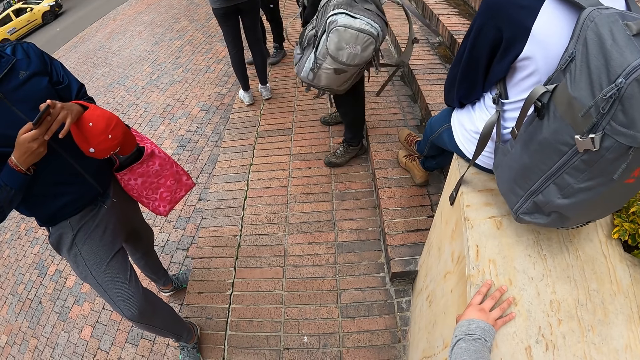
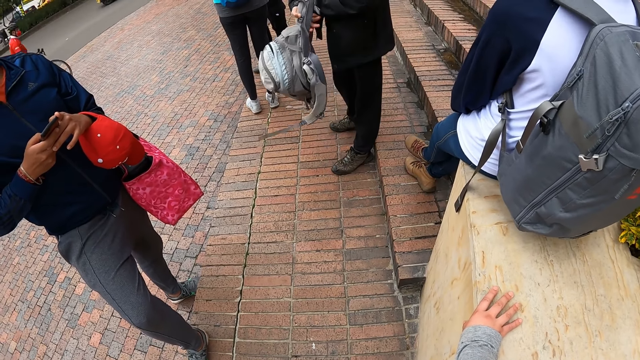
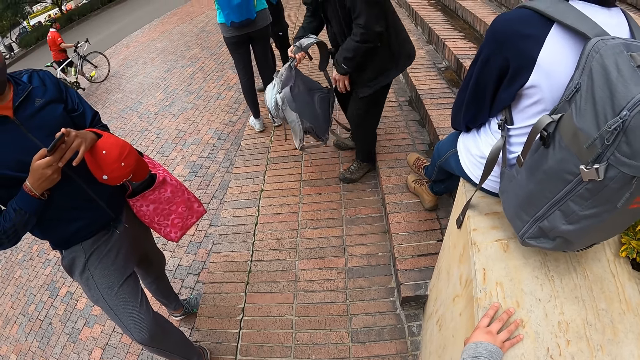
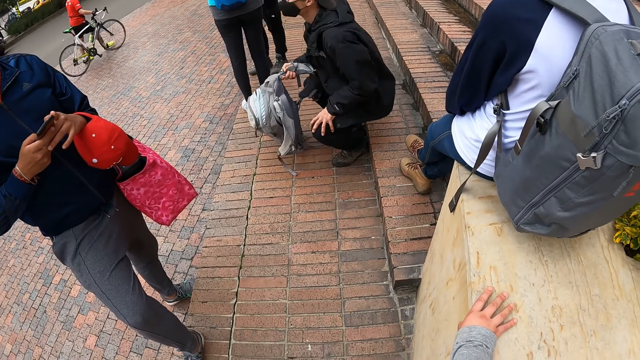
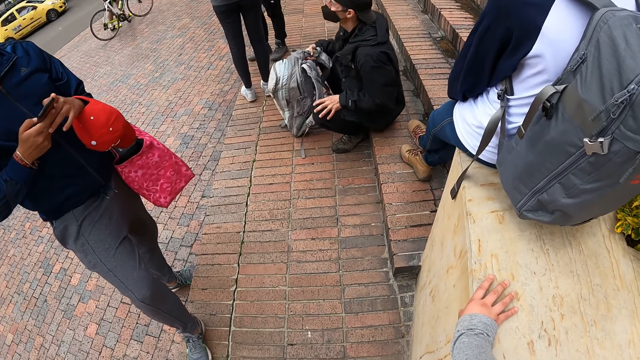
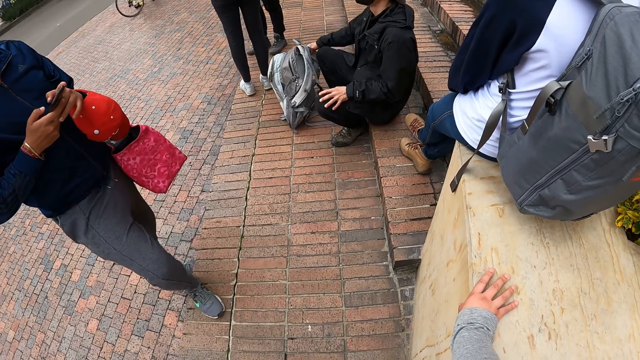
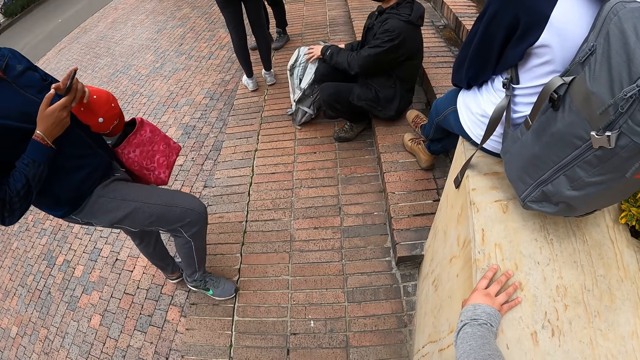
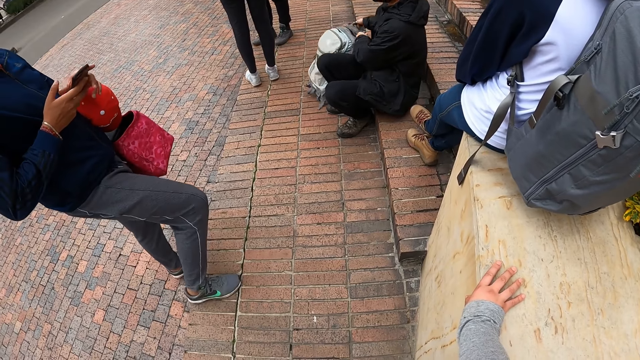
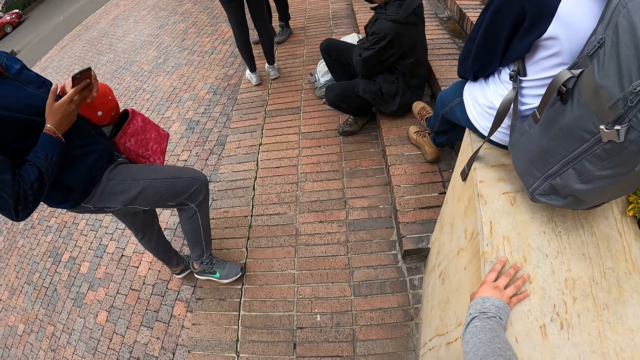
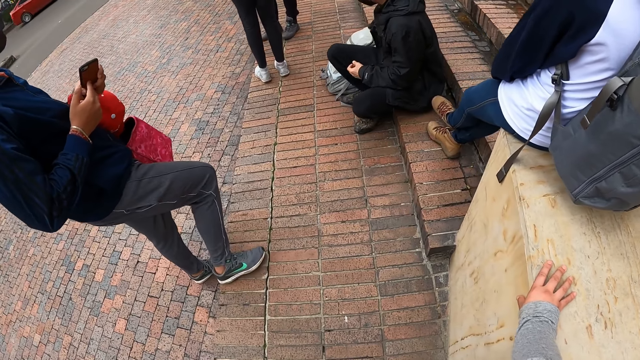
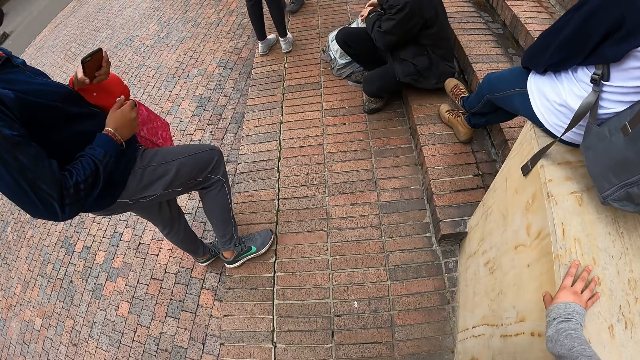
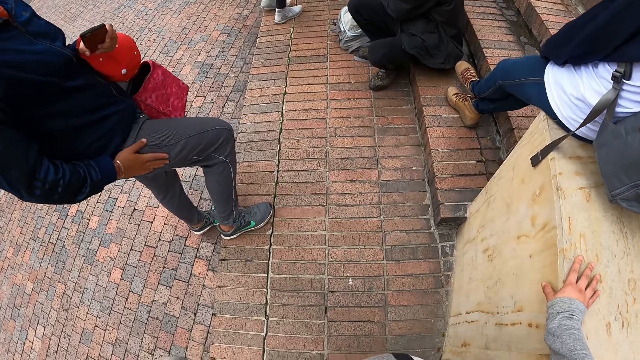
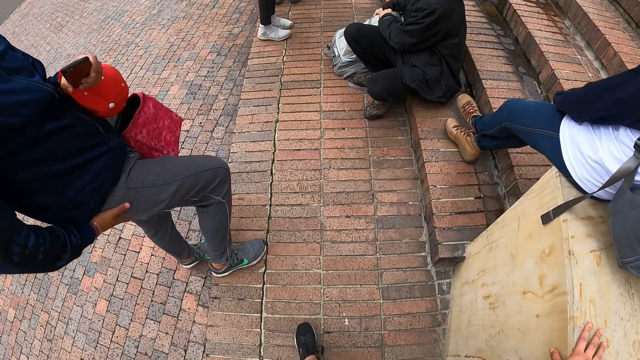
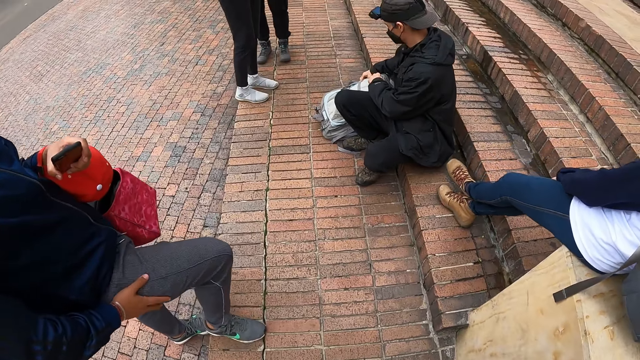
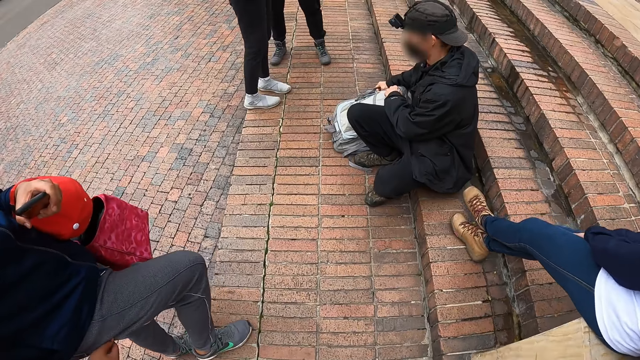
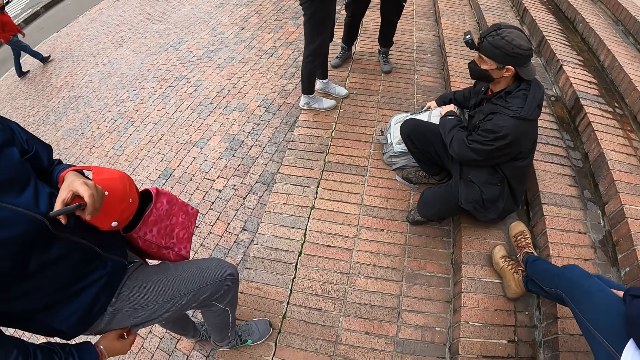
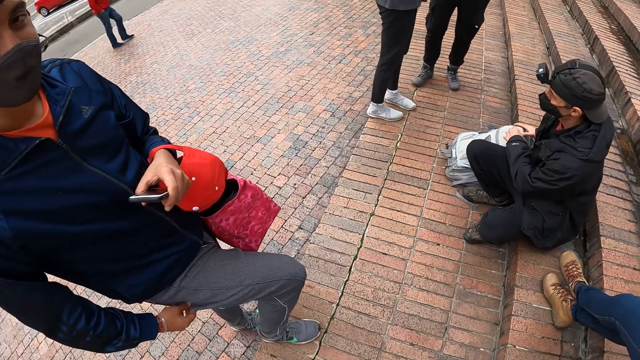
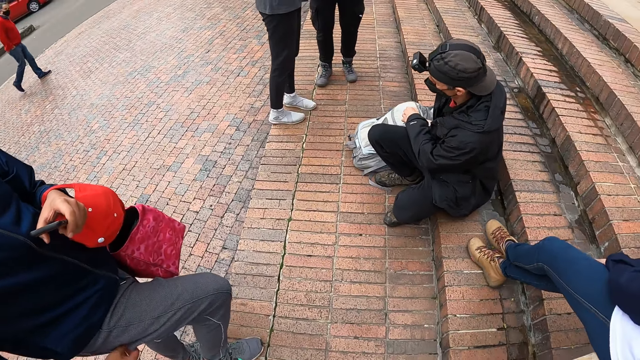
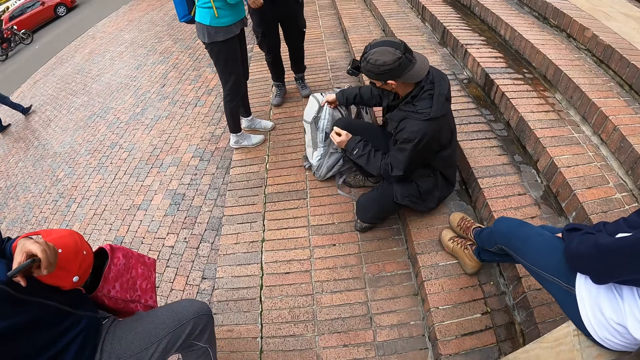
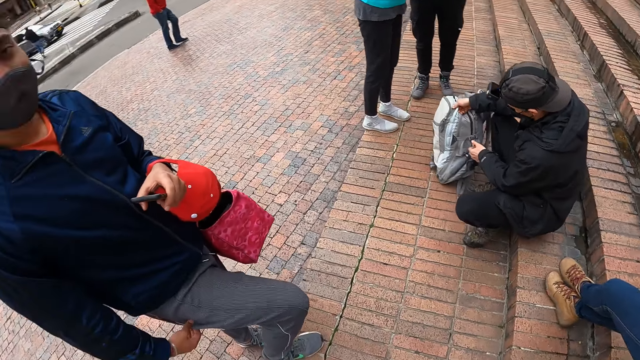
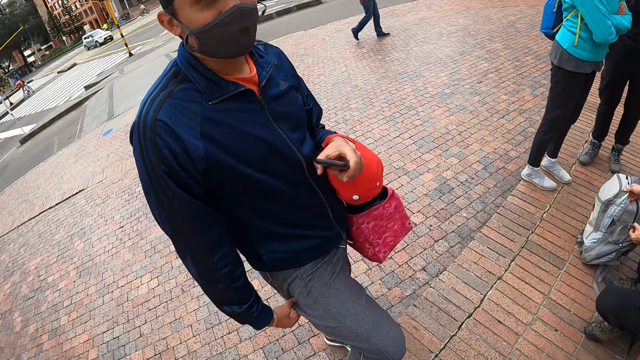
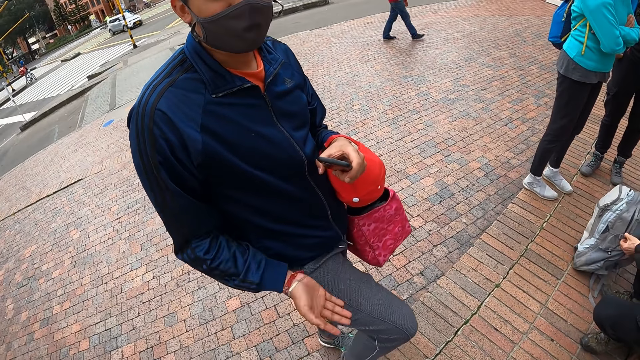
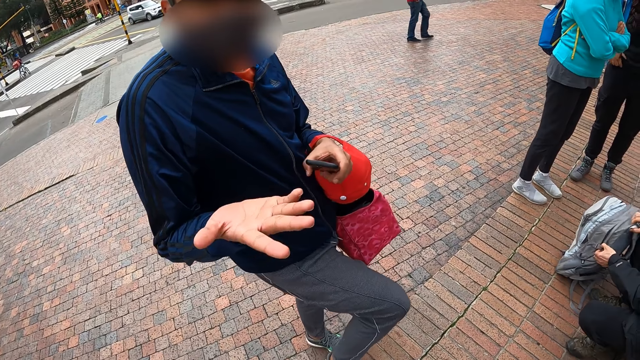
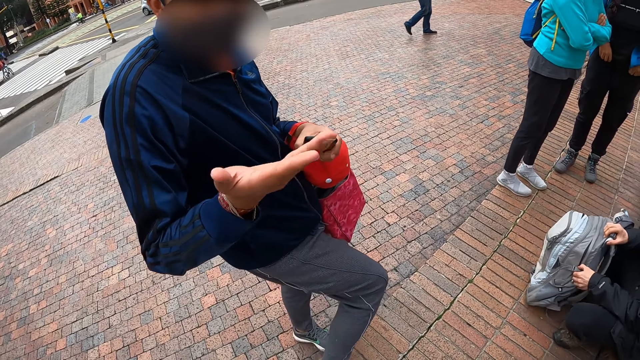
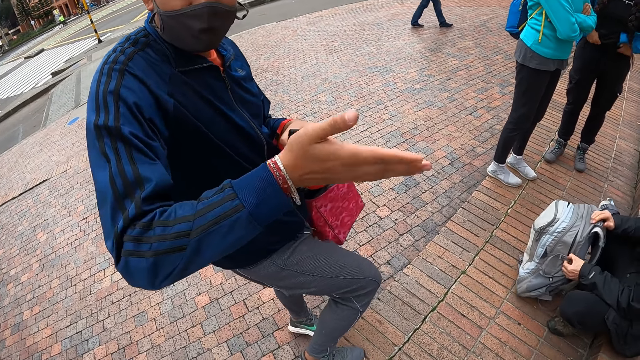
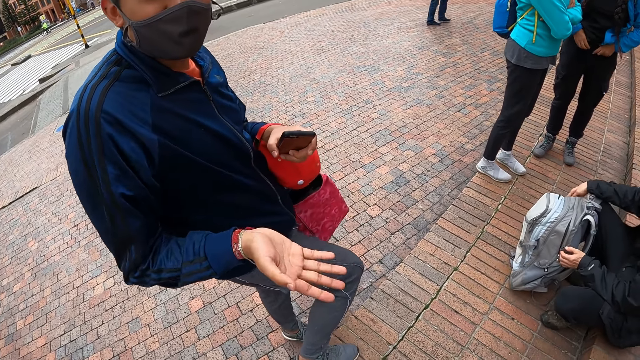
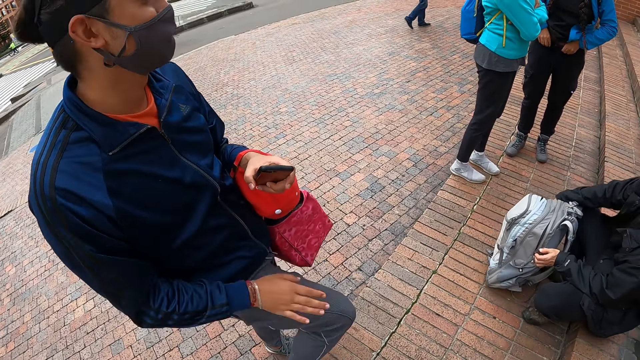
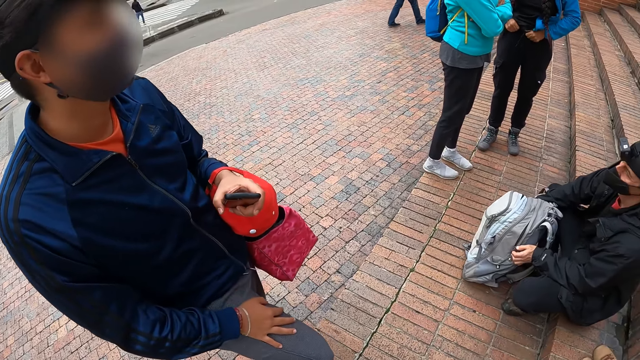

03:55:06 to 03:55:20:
The man removes a bag or backpack from his back with his left hand. He holds the bag with both hands, drops the bag on the ground with his right hand, and sits down on a staircase. Another man rubs his hand on his trouser. The other man scratches himself. The first man lifts the backpack. He opens the bag with both hands. The other man speaks with gestures and interacts with the camera wearer.

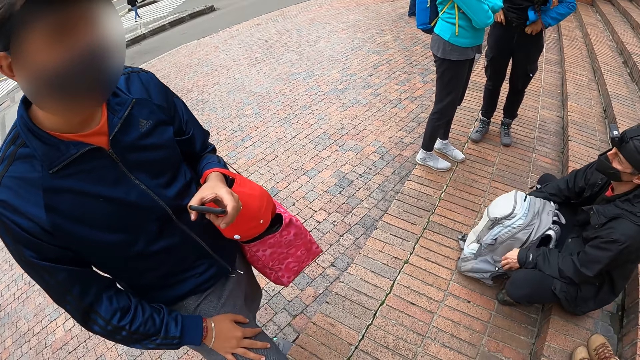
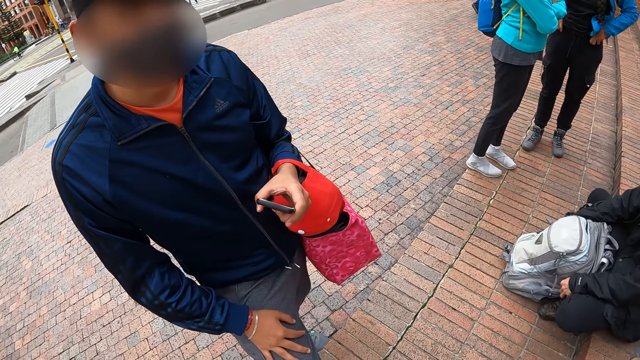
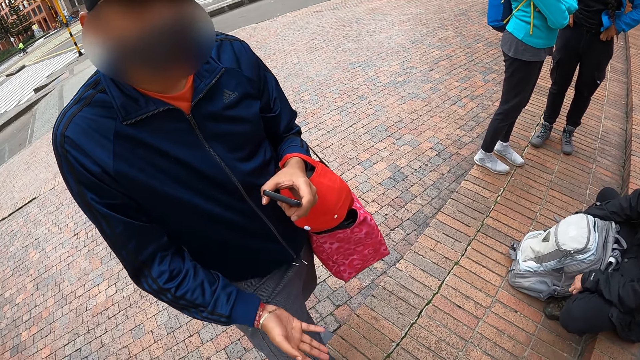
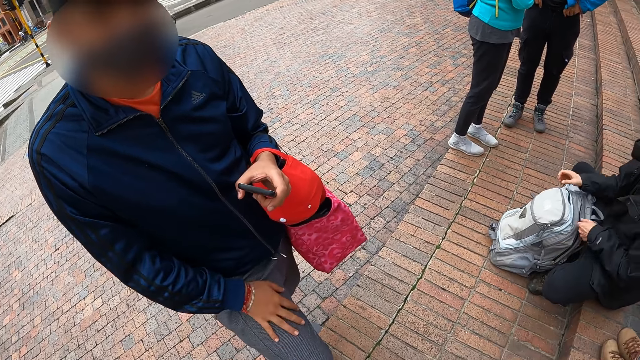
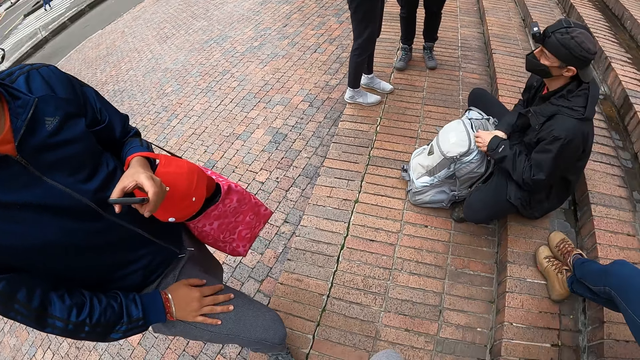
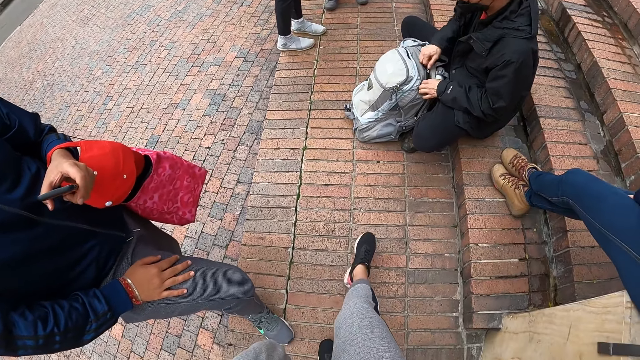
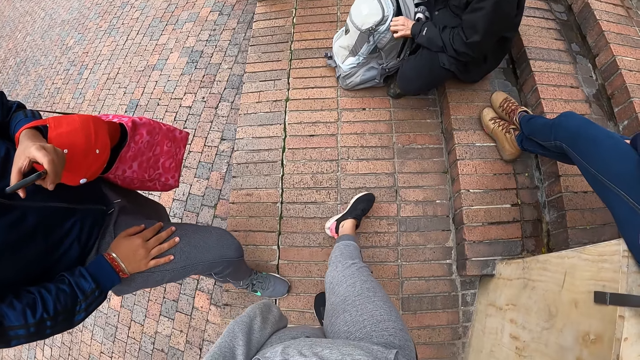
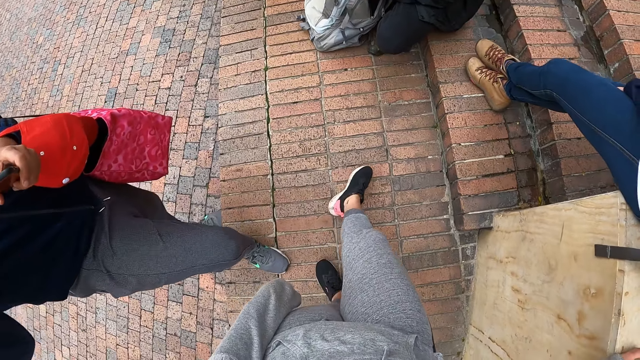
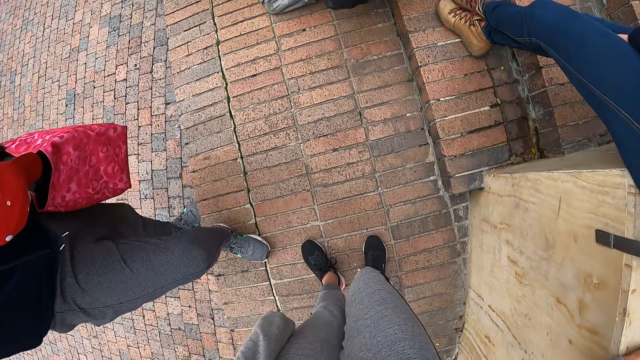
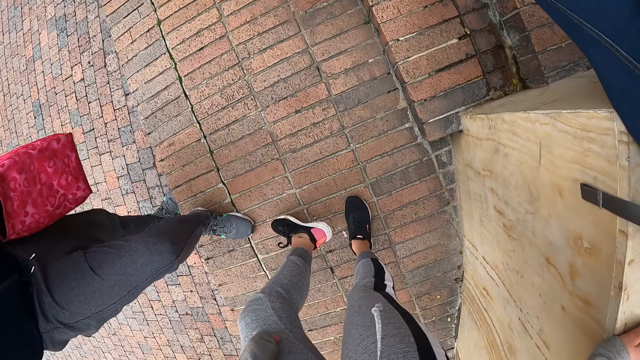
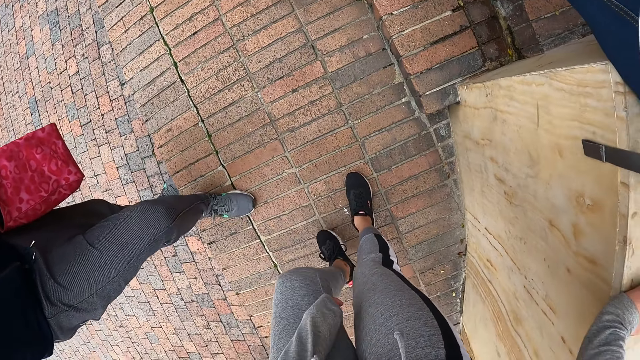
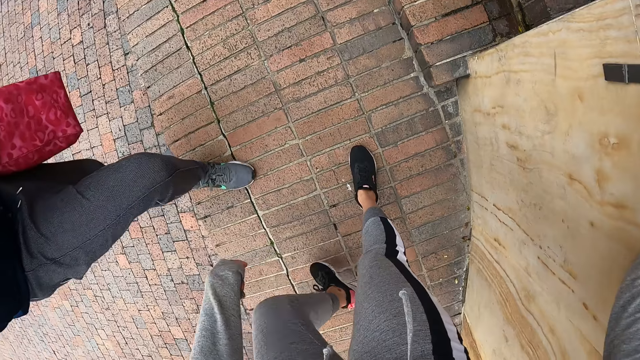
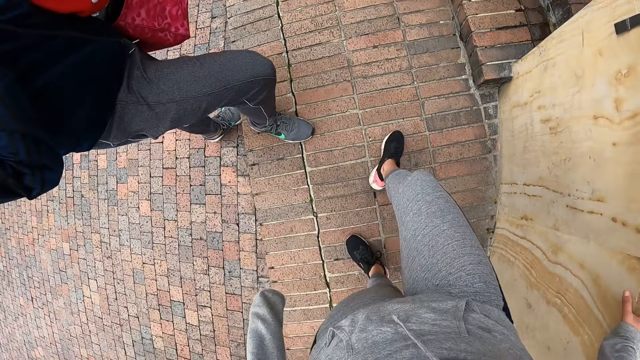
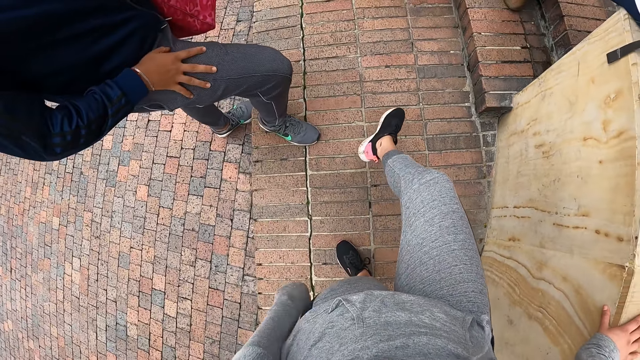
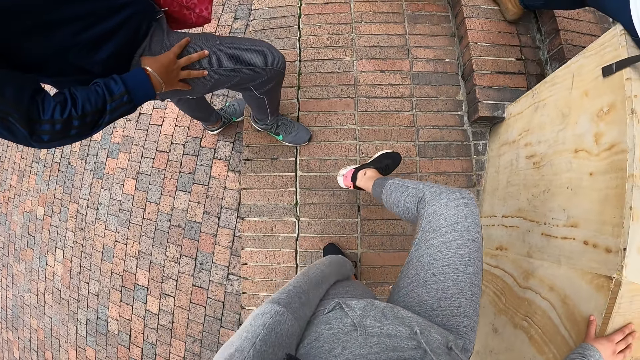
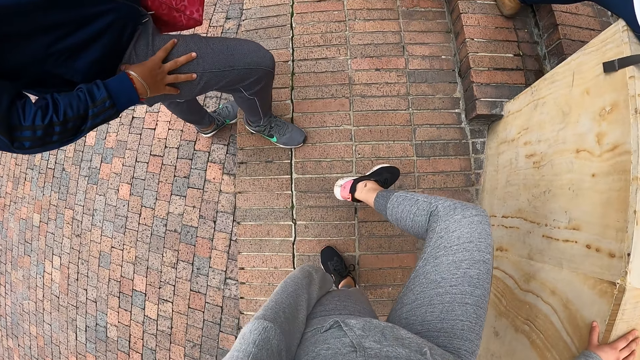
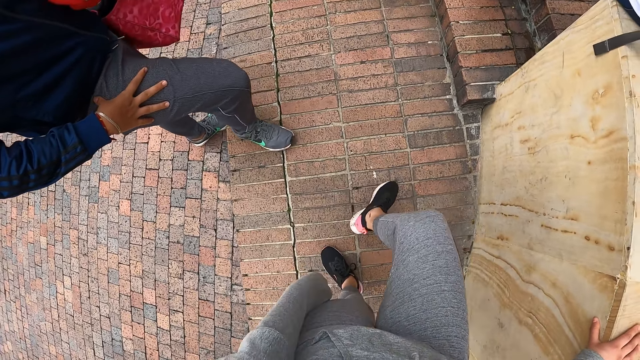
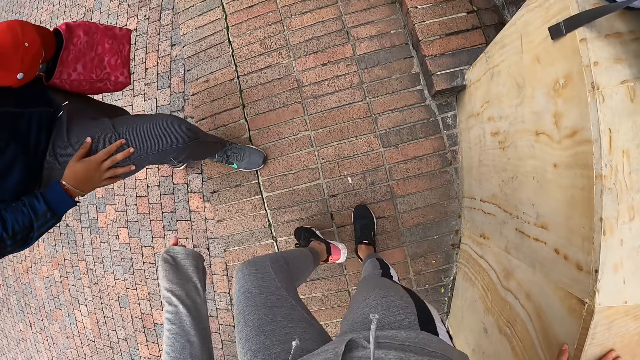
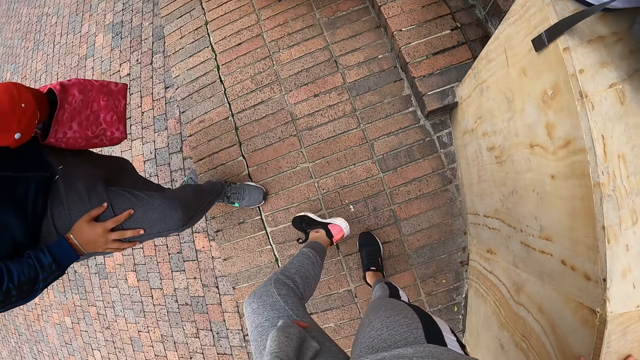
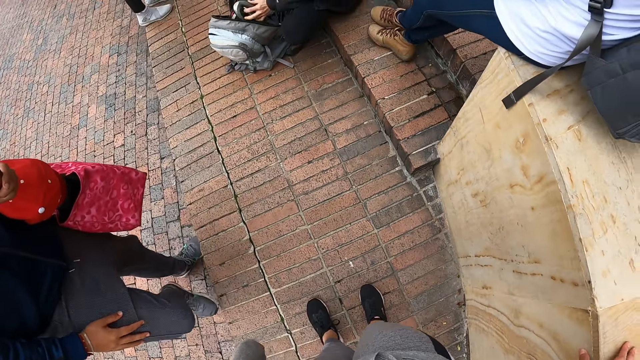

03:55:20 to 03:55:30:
The man opens the backpack. The camera wearer speaks with gestures. She stretches her right leg to her front. She drops her right leg on the ground. She raises her left leg up. She drops her left leg on the ground. She raises her right leg up. She drops her right leg on the ground. She raises her left leg up. She drops her left leg on the ground.
